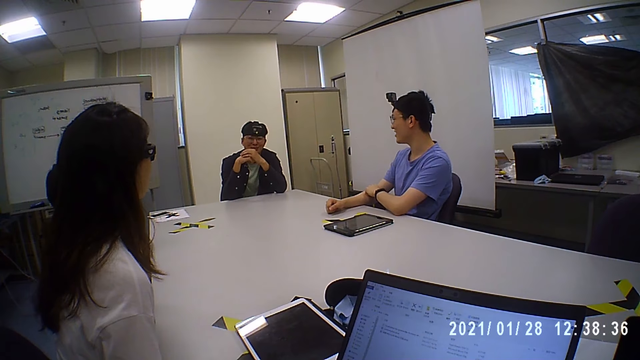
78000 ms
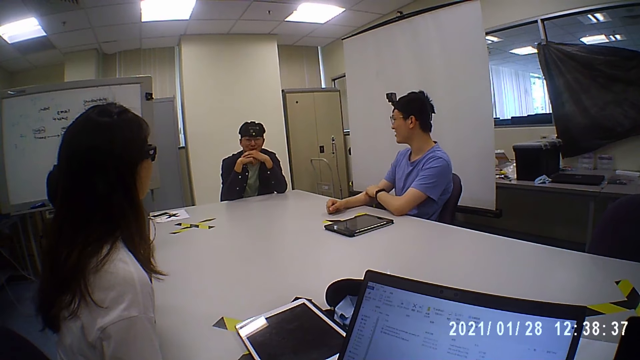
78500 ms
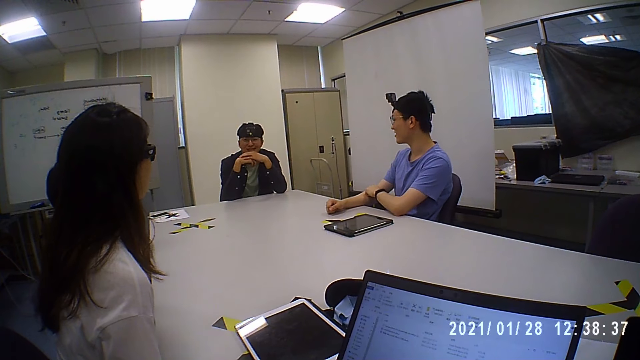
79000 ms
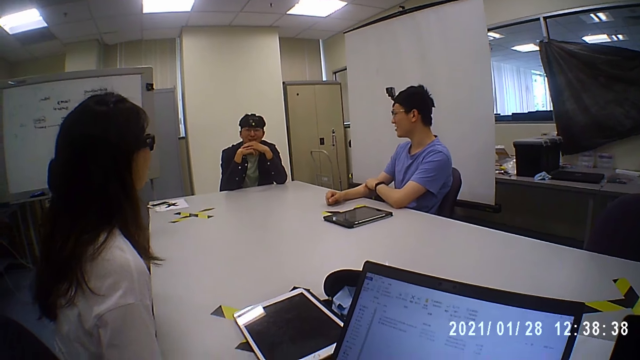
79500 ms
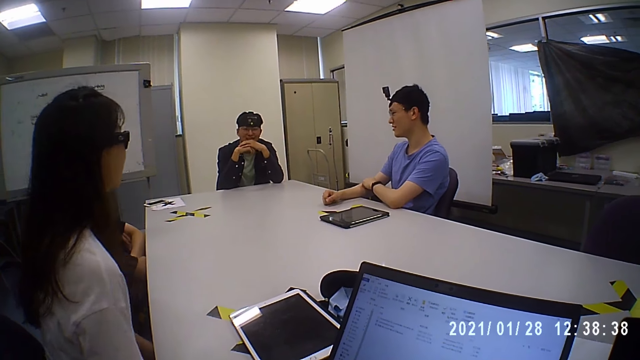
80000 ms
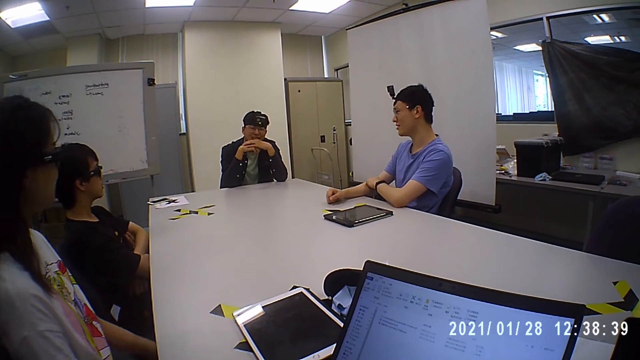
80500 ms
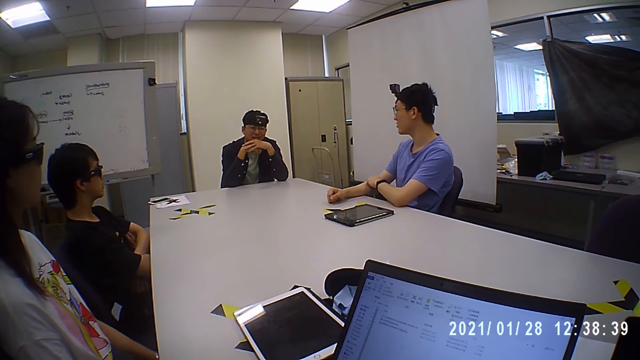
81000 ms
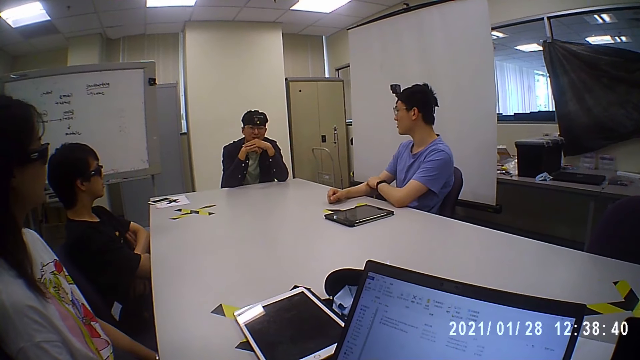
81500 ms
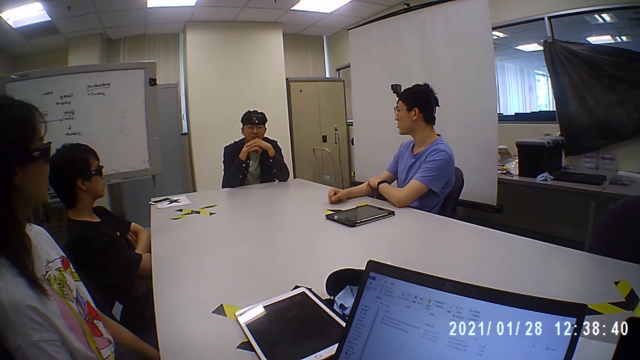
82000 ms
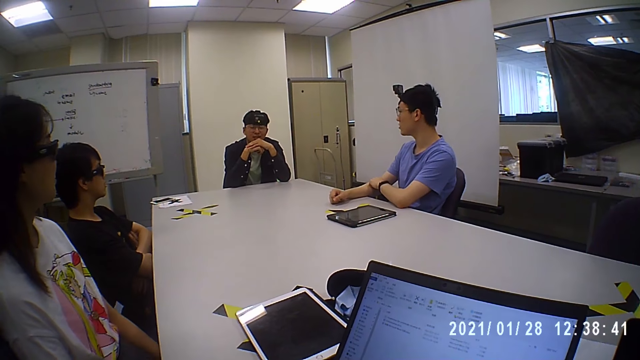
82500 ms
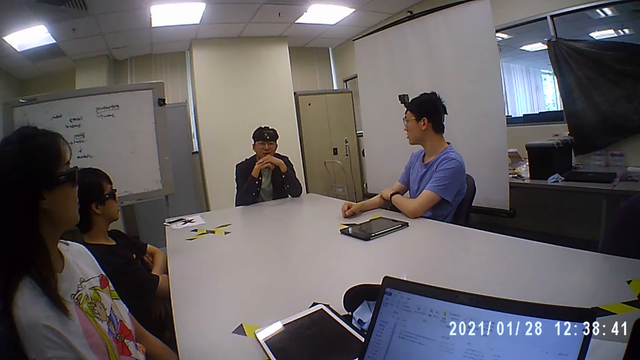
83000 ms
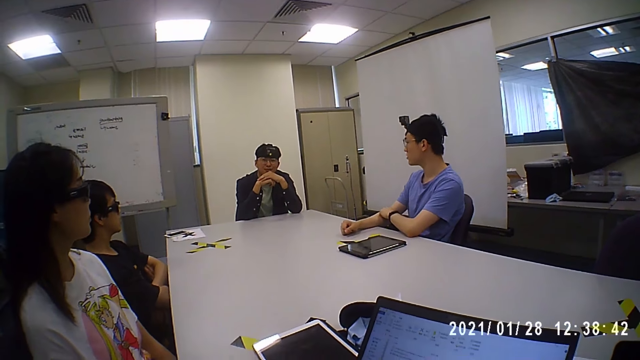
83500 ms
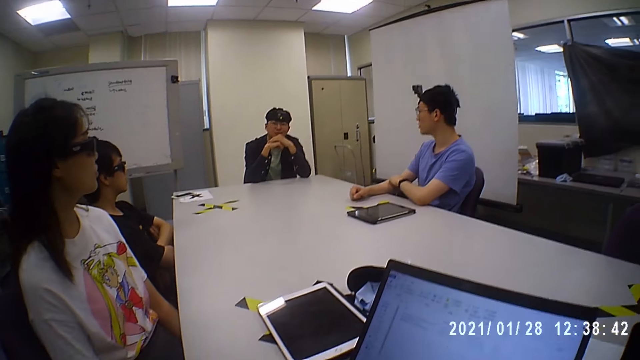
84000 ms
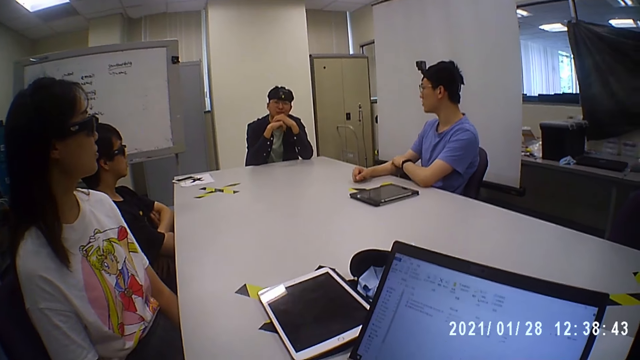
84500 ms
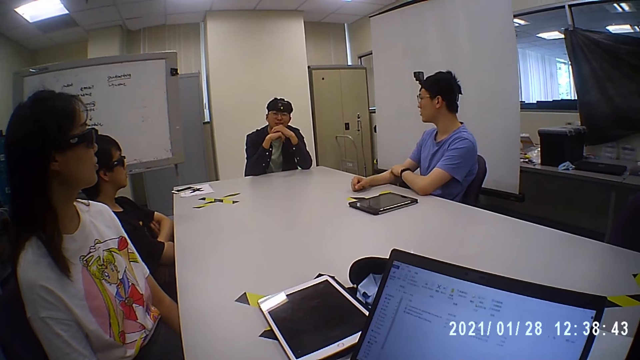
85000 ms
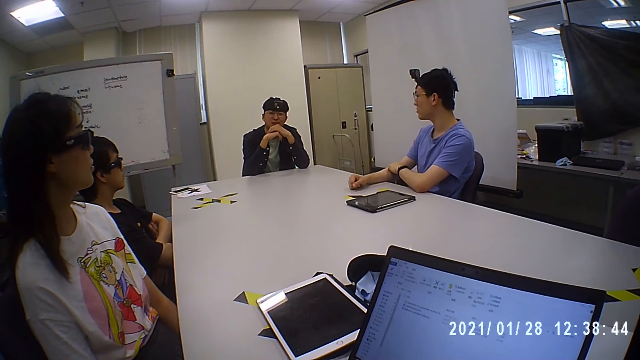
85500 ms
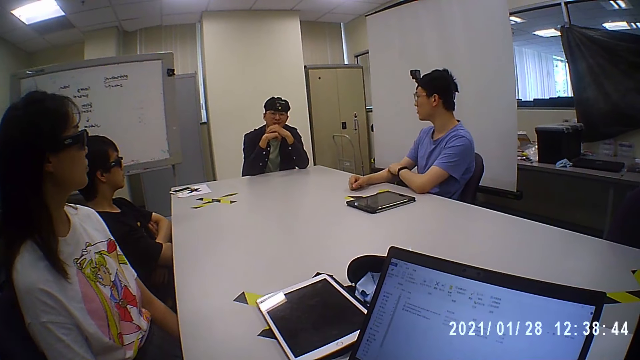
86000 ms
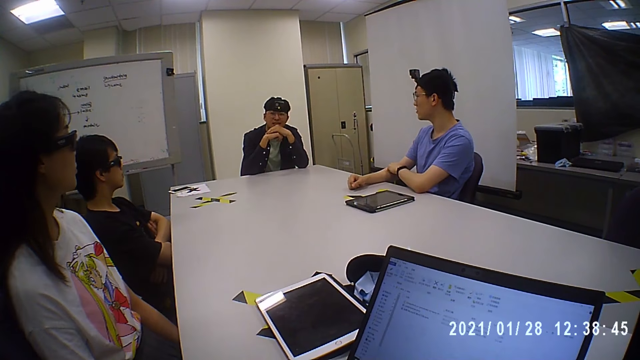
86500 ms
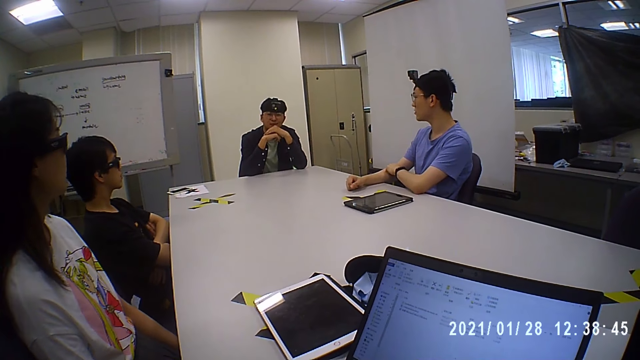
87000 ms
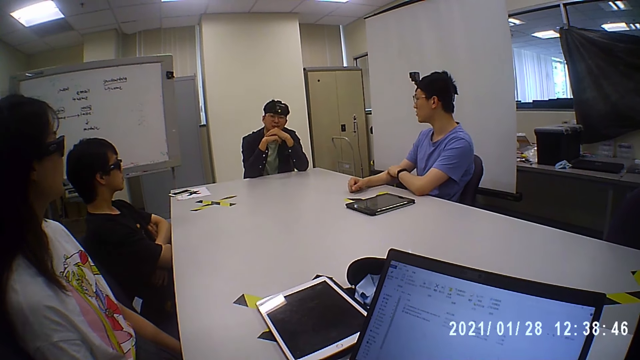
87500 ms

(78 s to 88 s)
The camera wearer agrees.

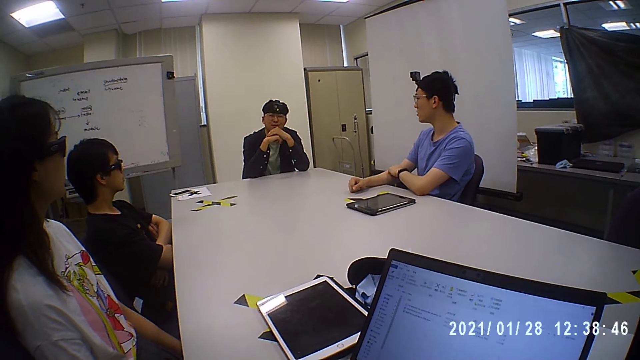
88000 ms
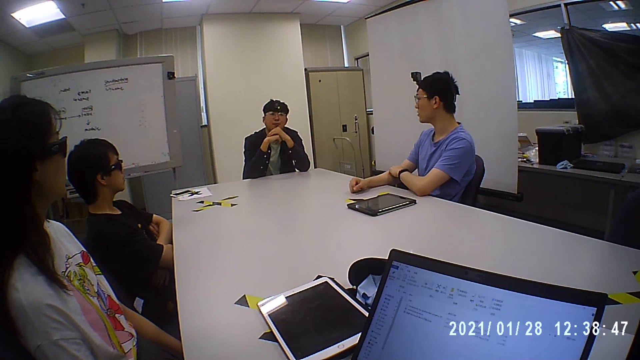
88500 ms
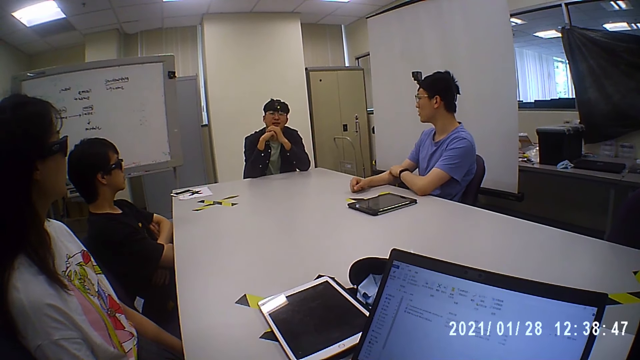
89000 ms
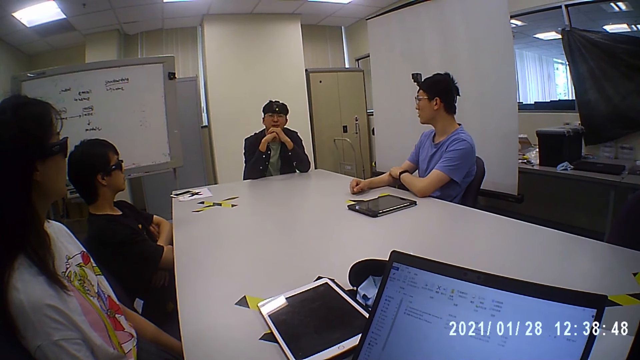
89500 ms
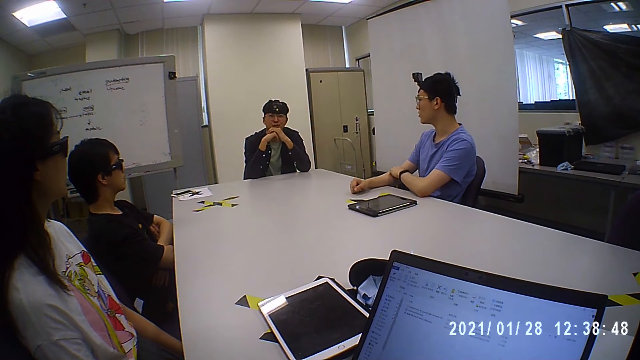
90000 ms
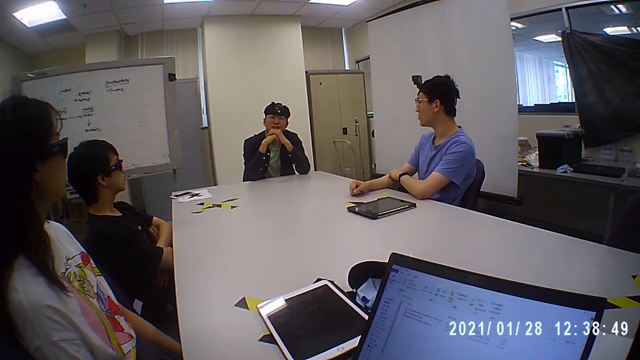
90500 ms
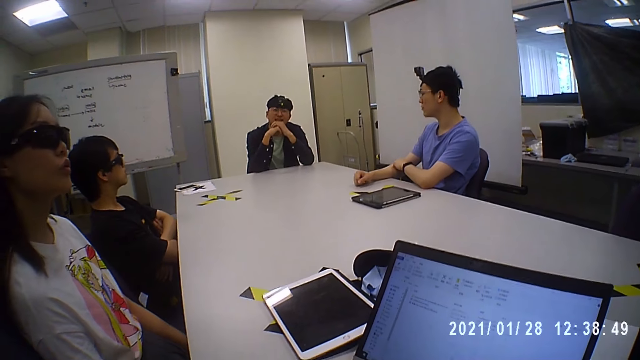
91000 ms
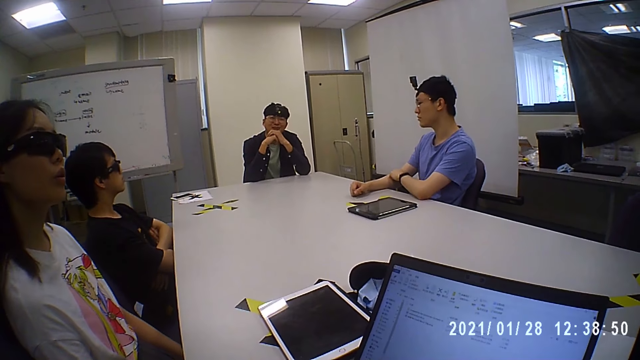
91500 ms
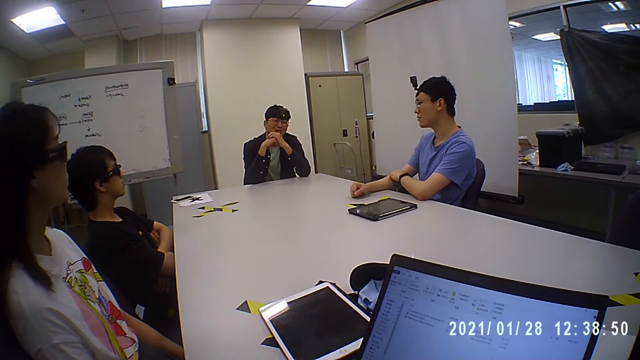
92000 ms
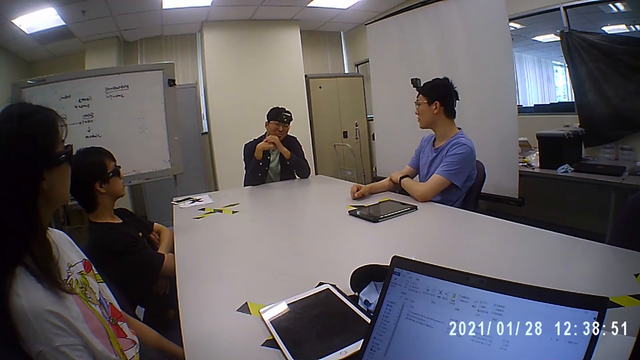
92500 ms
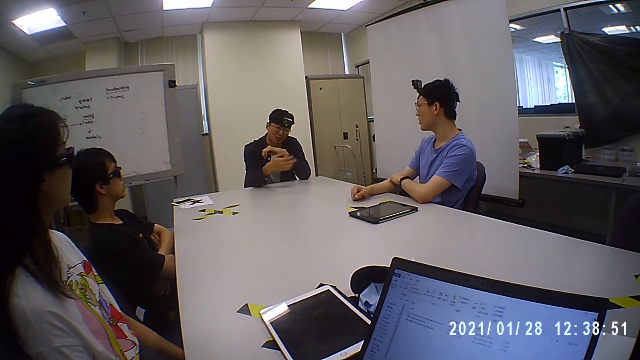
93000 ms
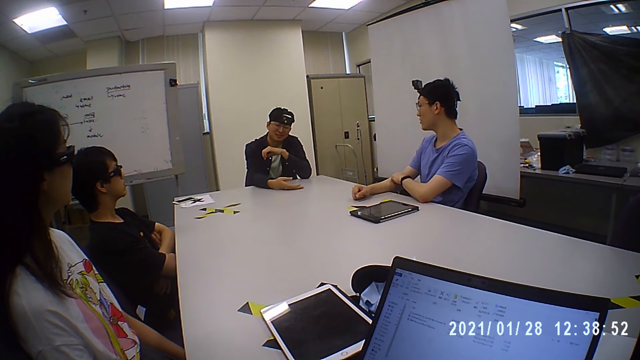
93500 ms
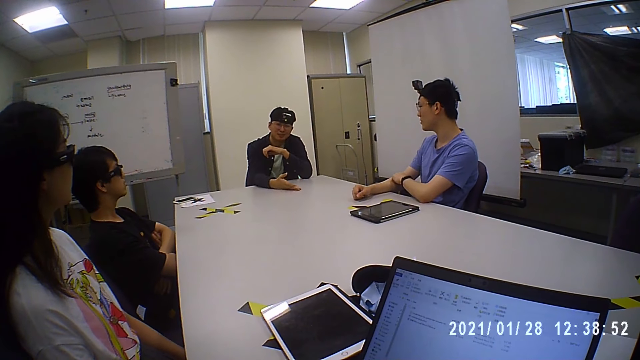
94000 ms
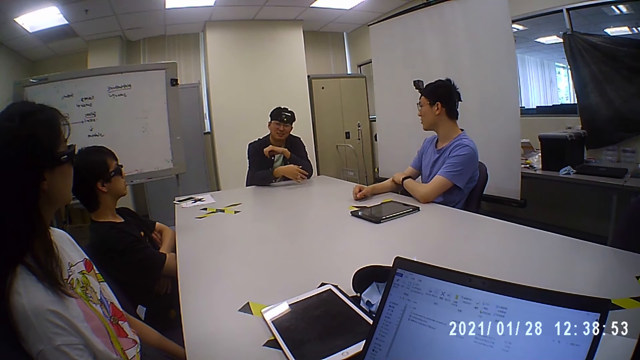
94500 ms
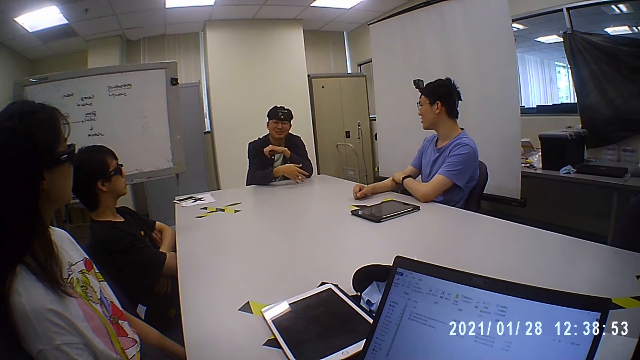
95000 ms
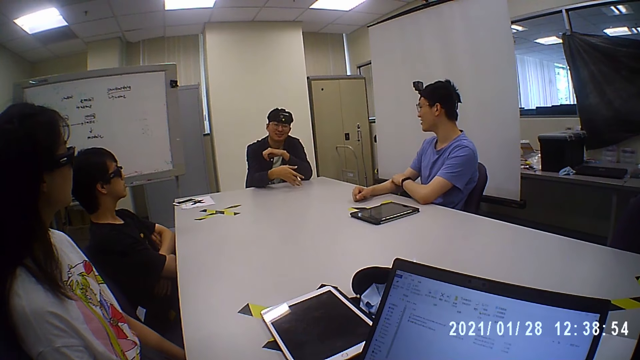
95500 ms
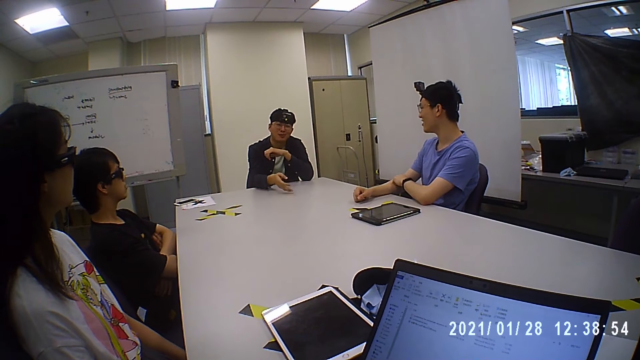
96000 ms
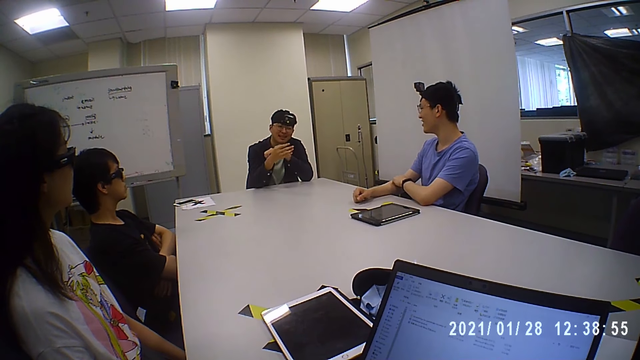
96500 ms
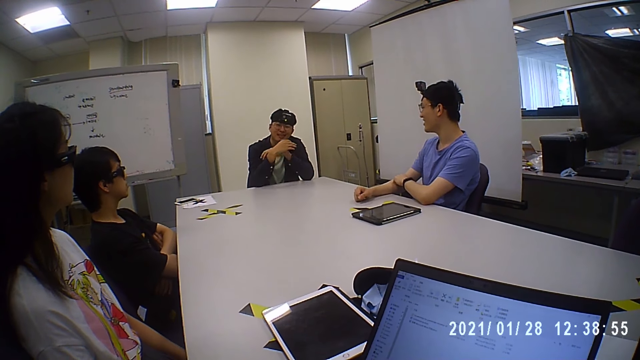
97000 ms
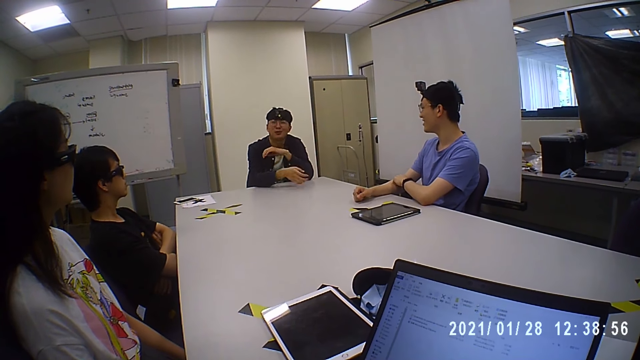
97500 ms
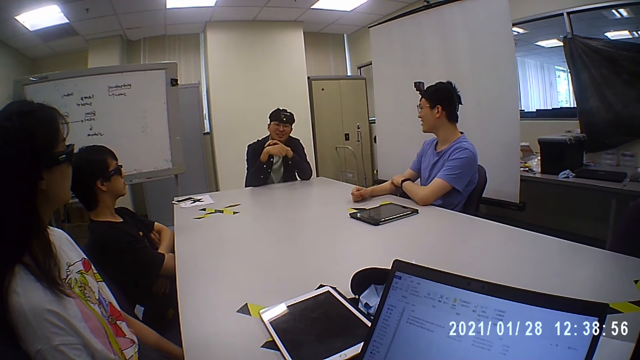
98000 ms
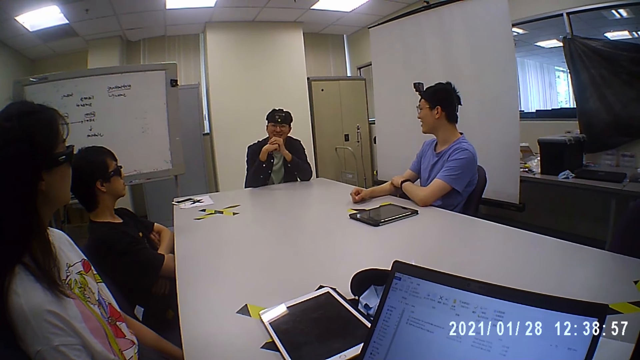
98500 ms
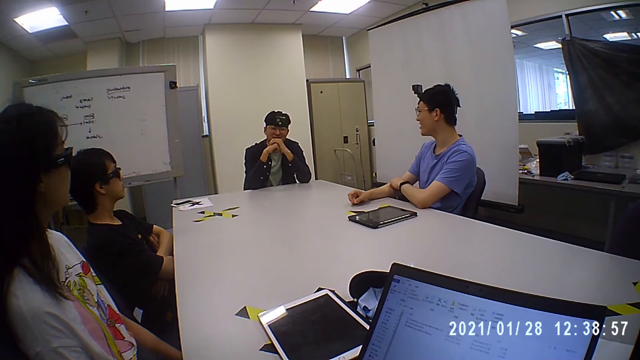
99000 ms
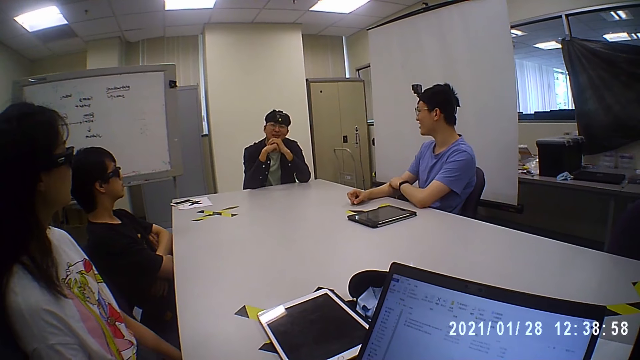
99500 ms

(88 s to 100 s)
The camera wearer nods his head.
